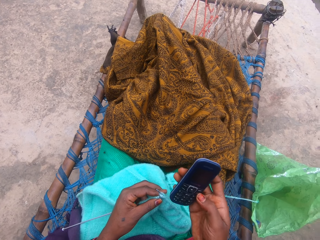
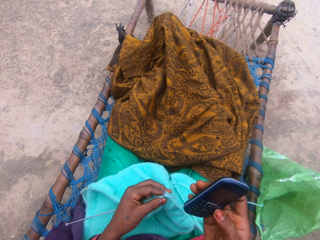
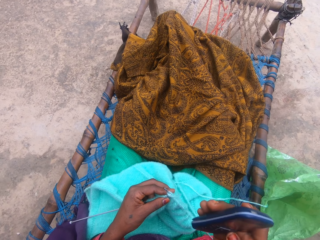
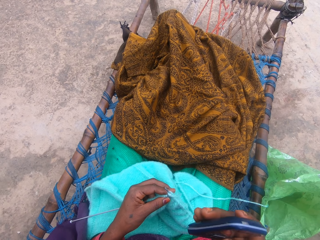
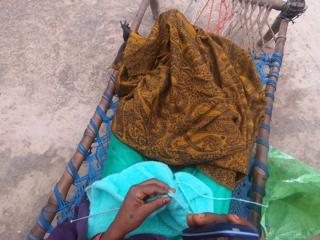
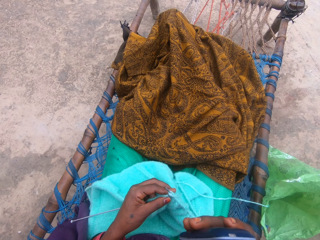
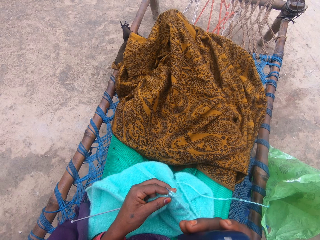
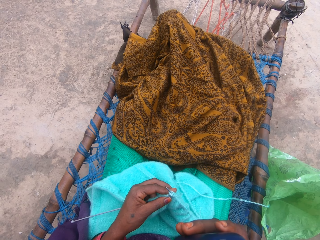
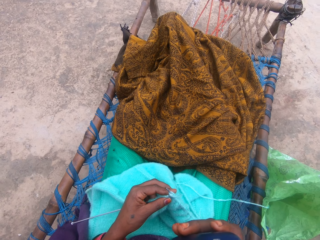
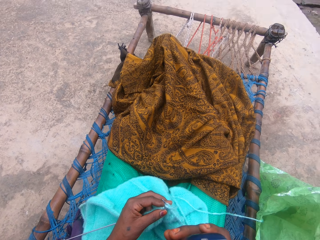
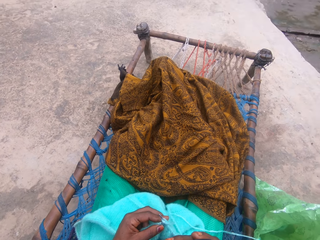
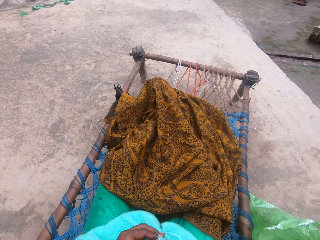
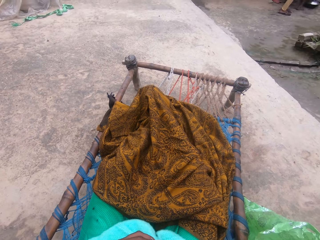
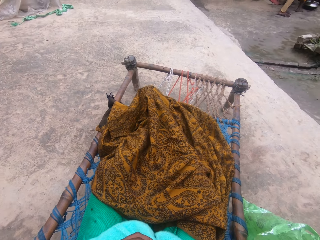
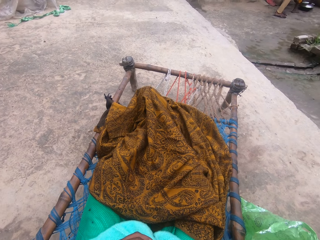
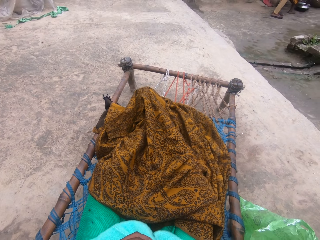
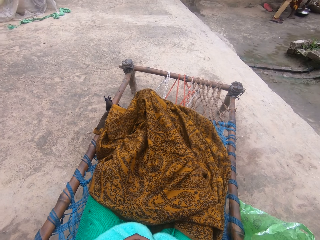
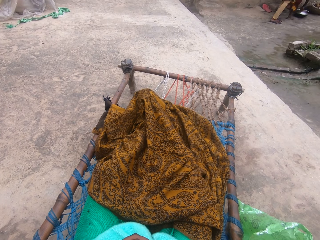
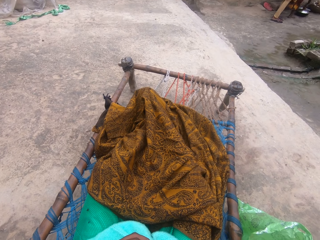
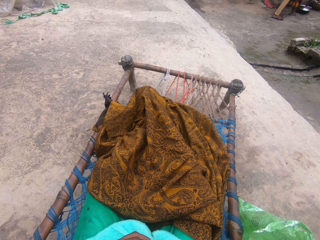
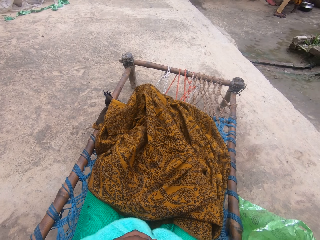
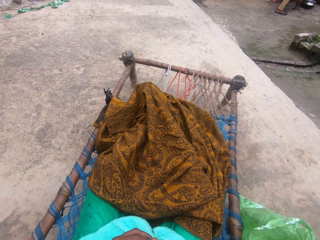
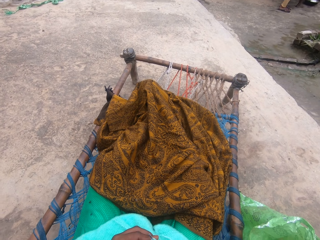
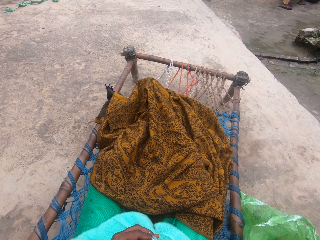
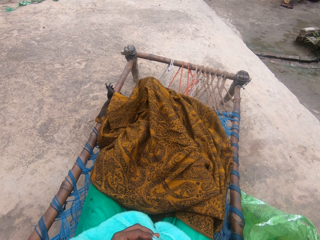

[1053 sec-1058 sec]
The camera wearer holds a phone.

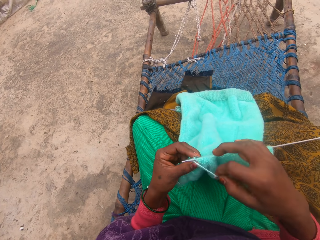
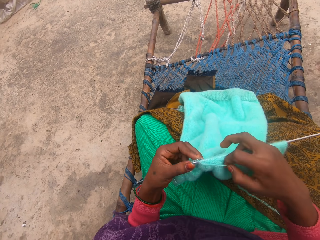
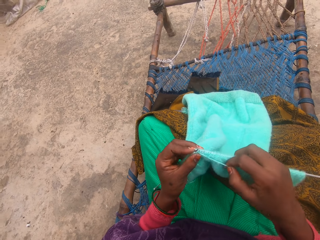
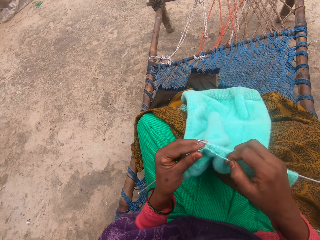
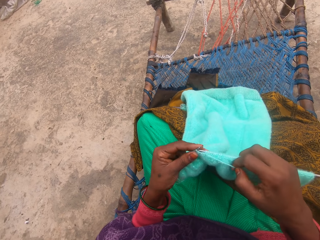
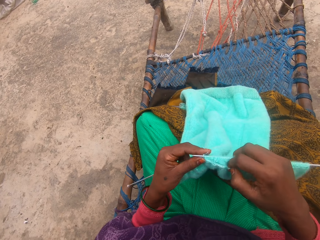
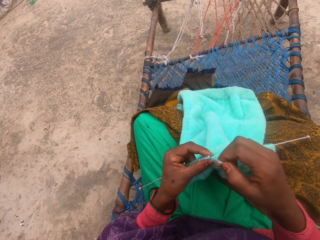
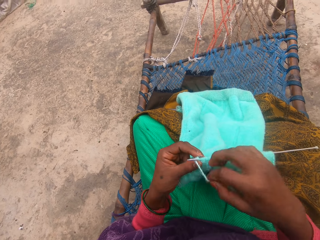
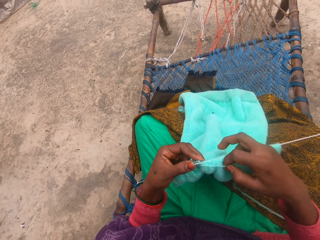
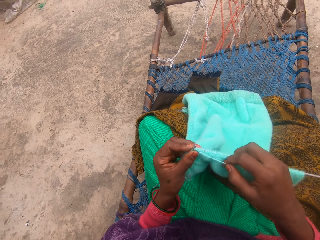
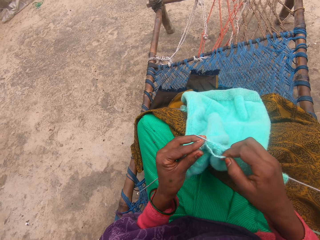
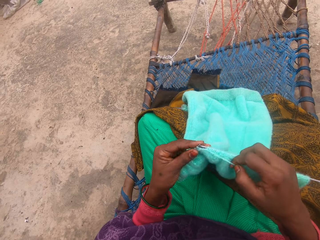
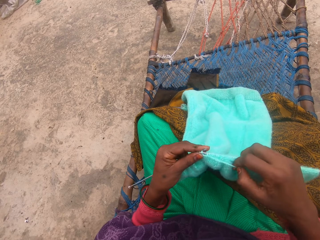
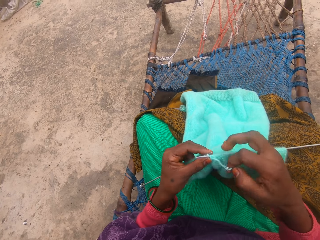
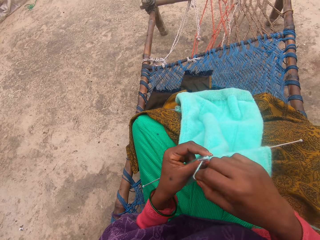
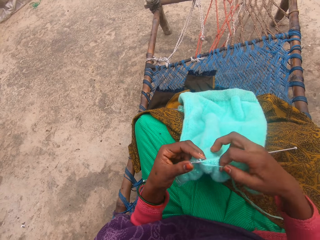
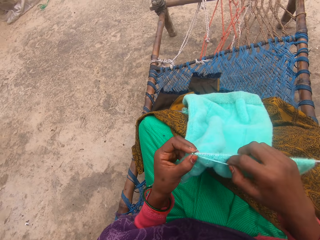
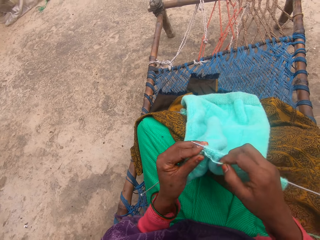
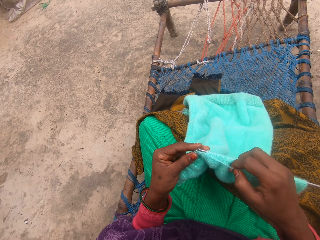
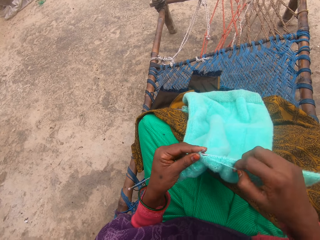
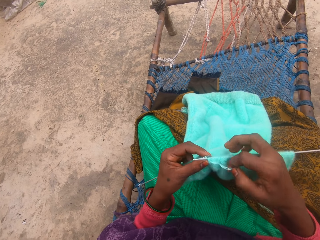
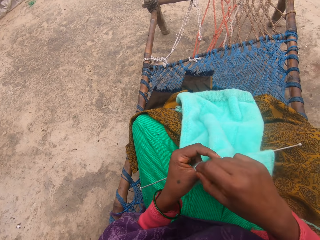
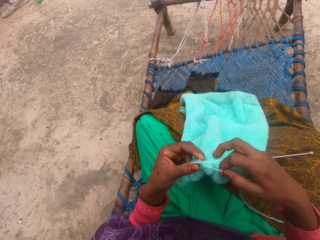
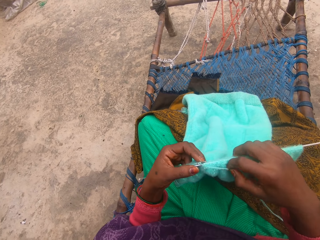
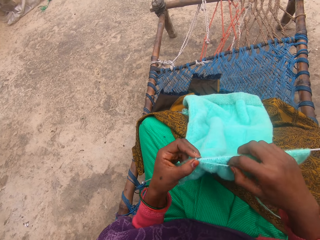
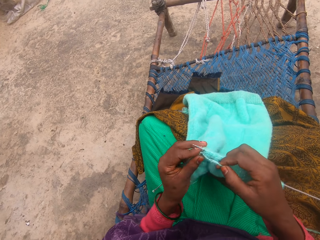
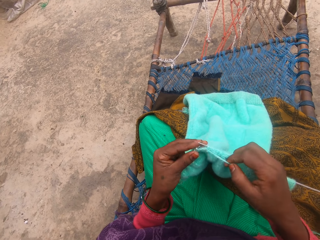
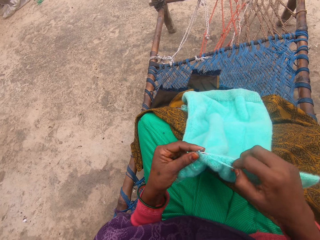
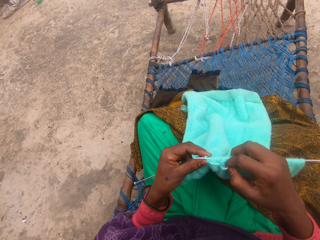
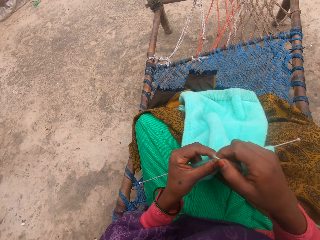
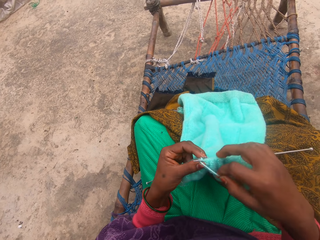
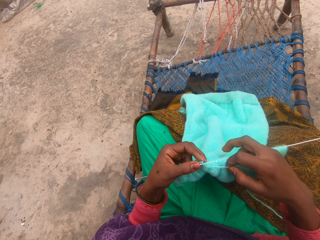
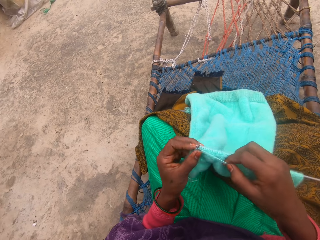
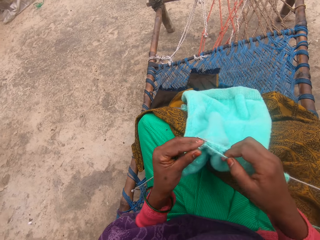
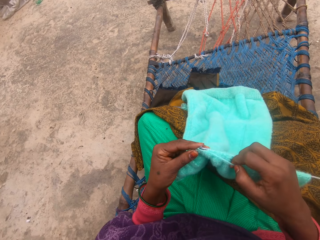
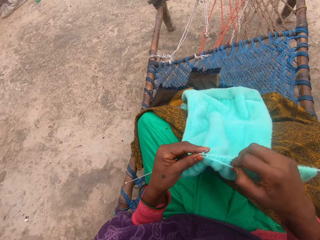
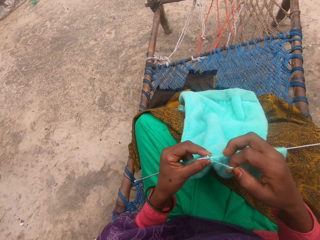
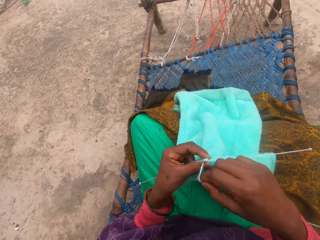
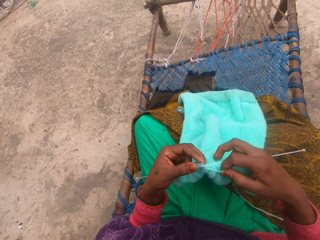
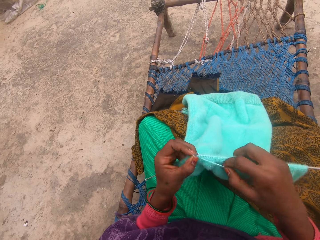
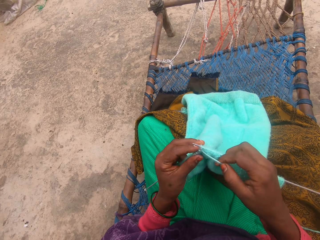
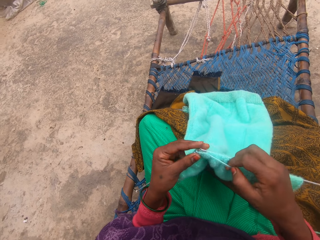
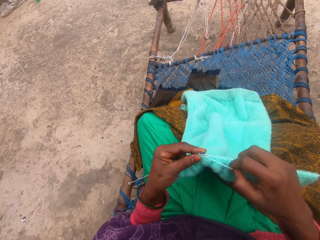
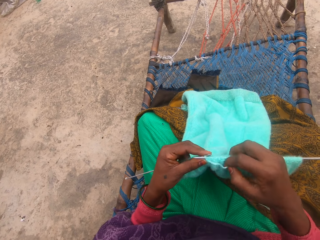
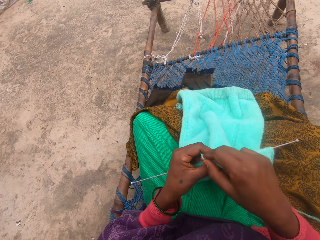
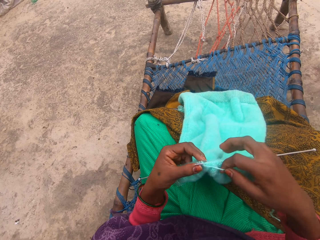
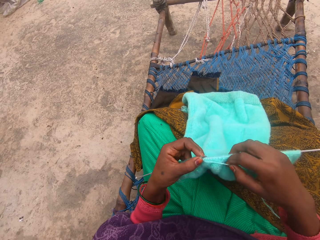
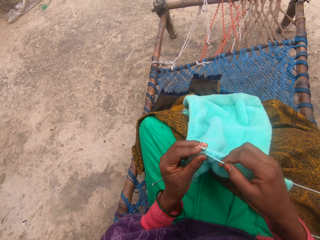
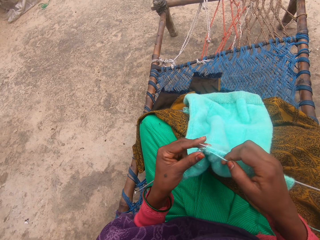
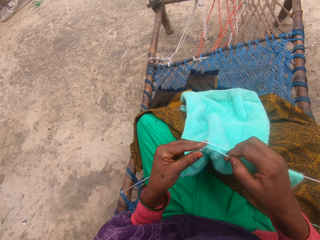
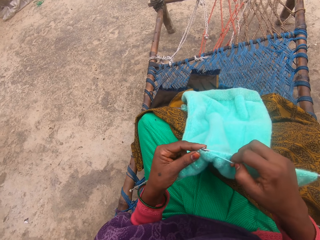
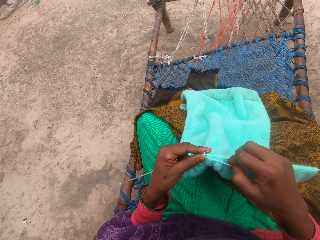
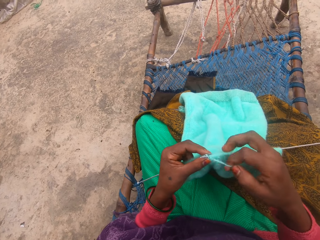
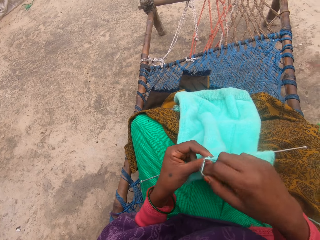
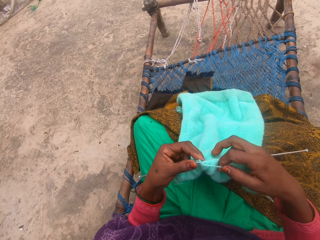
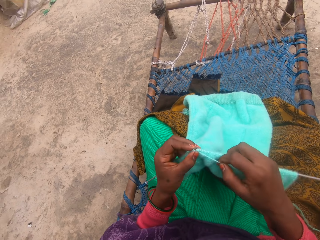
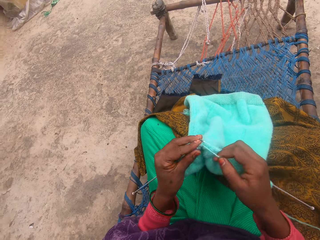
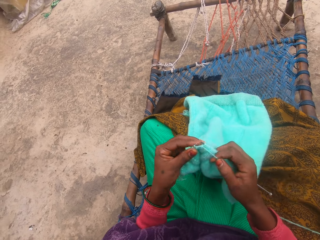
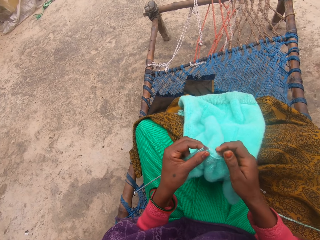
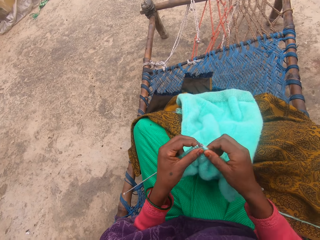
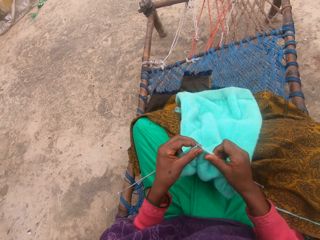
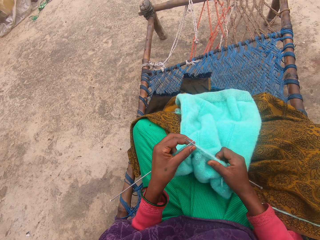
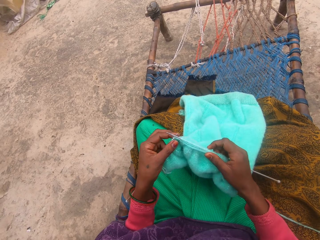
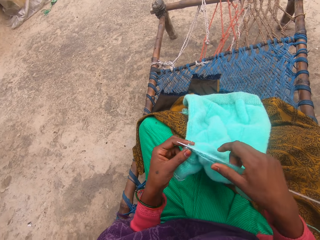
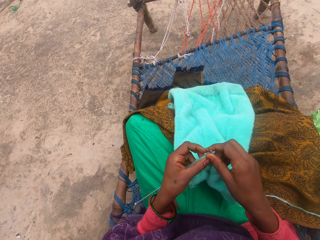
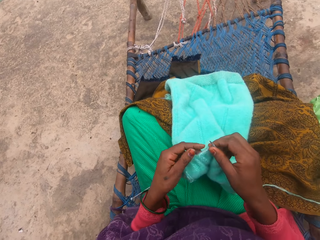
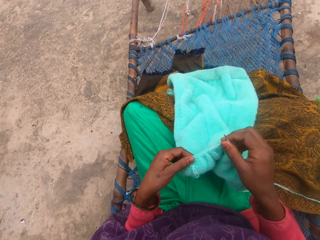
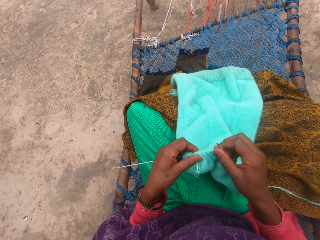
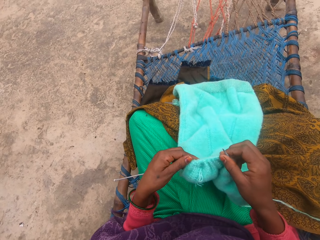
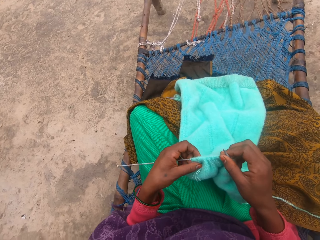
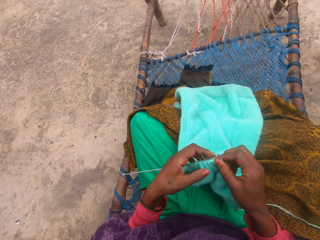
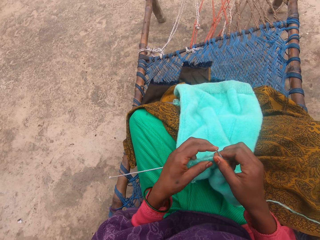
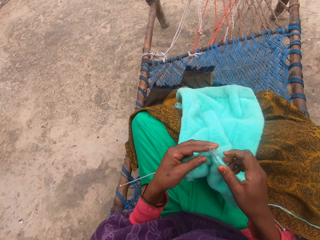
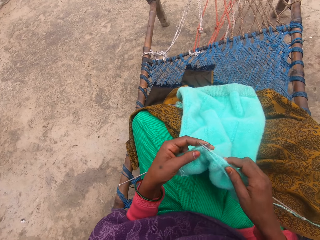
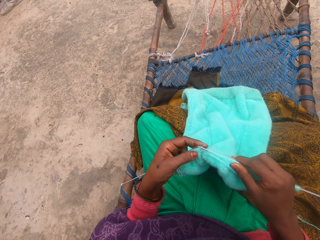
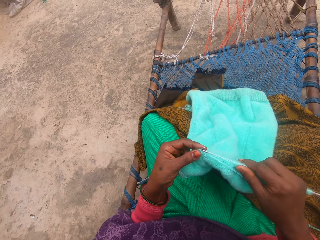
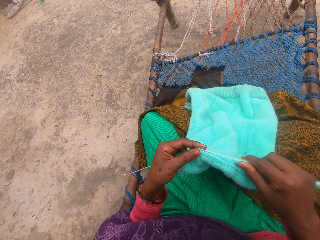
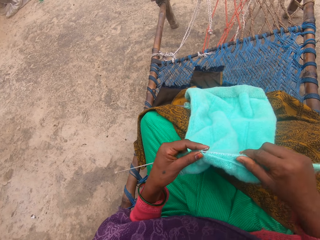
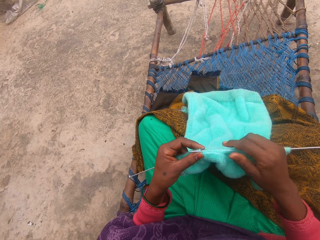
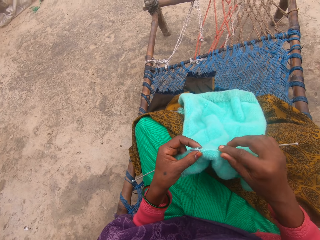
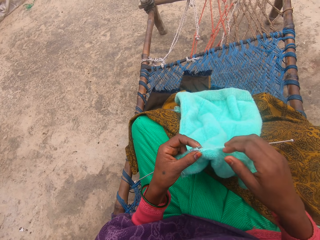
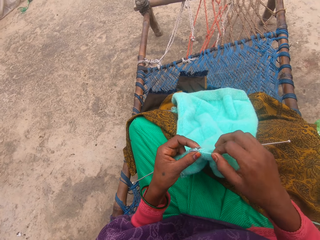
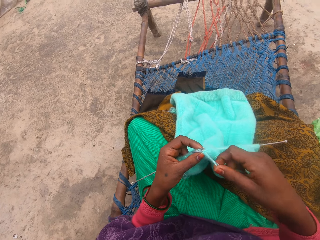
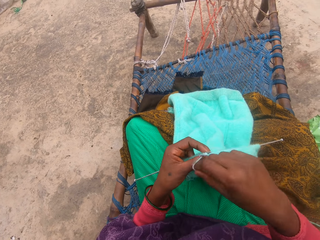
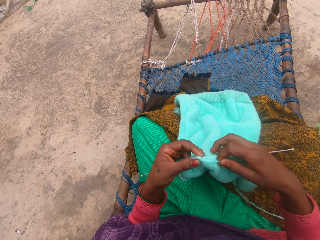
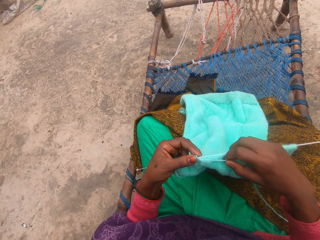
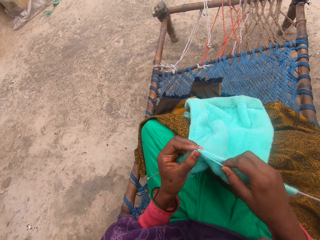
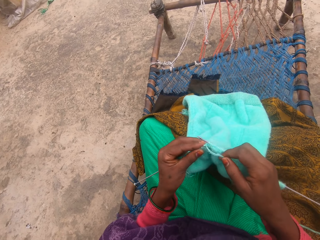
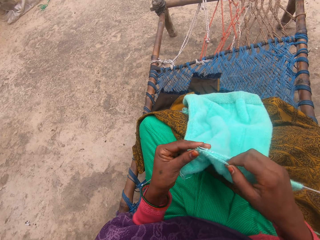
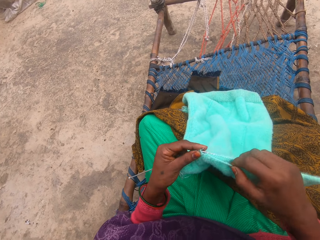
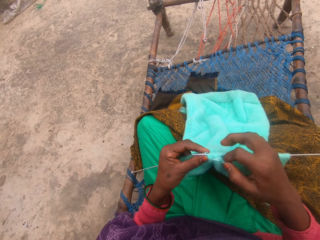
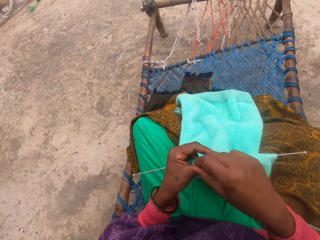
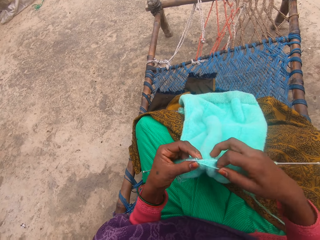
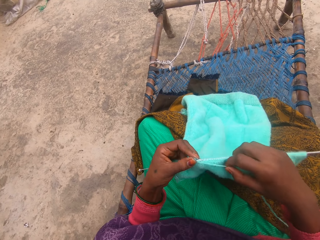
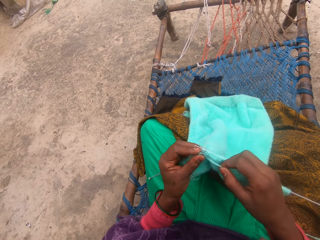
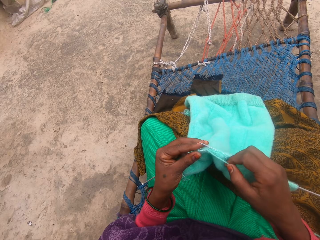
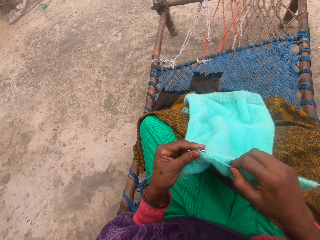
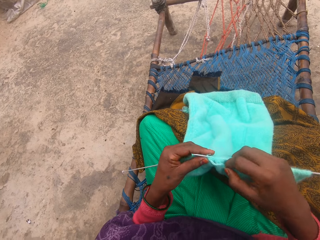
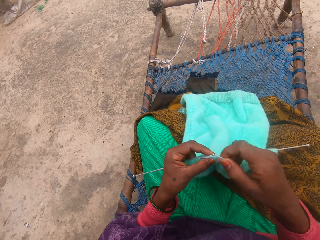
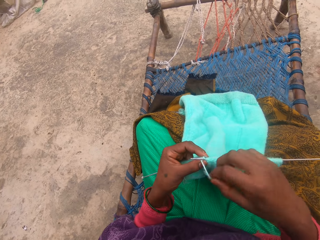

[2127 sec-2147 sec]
The camera wearer knits fabric with a knitting needle. They knit the fabric again. They push the needle through the piece of cloth. They adjust the material. They sew the crochet thread.
